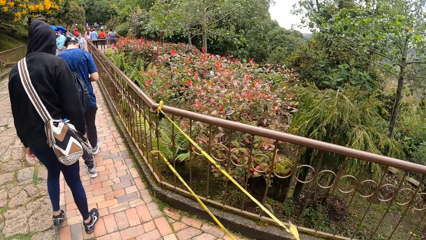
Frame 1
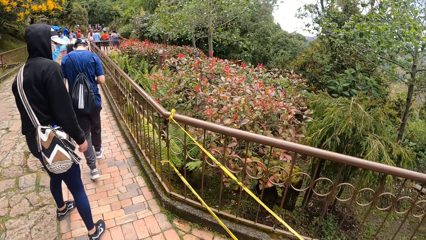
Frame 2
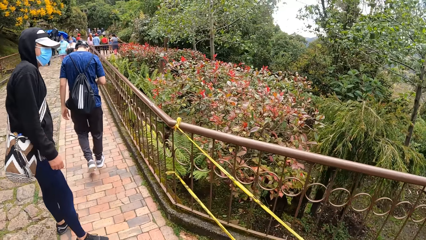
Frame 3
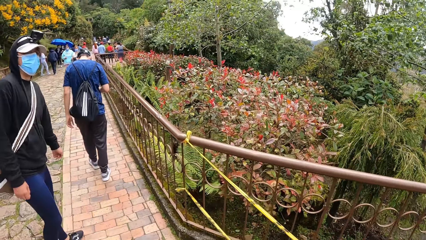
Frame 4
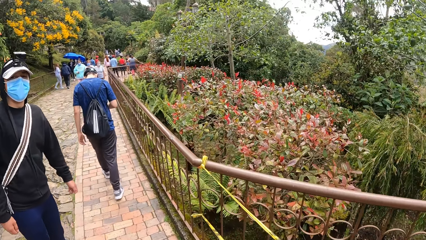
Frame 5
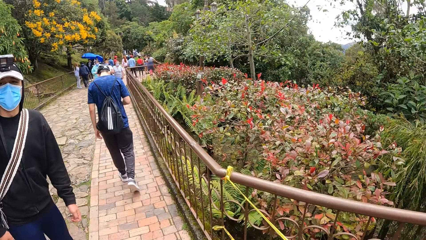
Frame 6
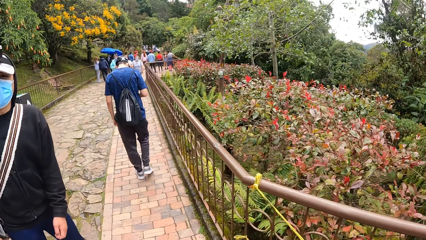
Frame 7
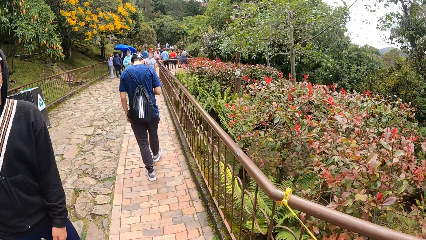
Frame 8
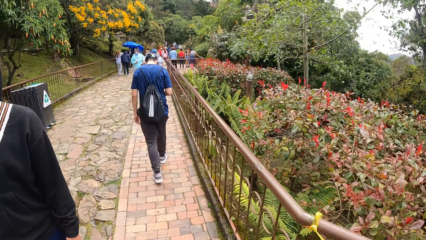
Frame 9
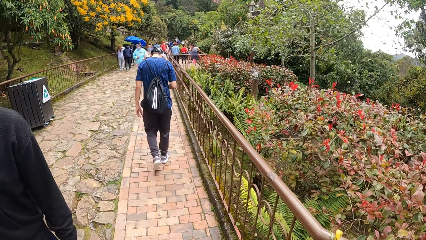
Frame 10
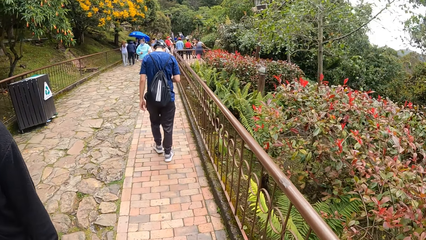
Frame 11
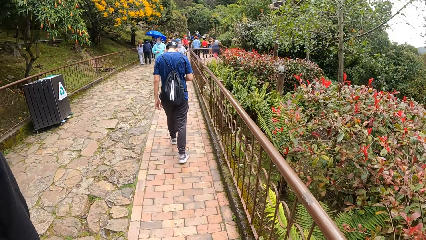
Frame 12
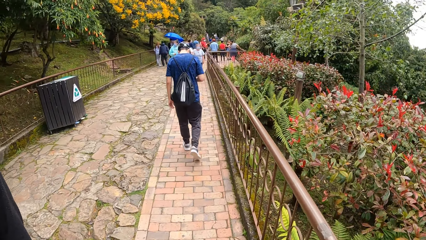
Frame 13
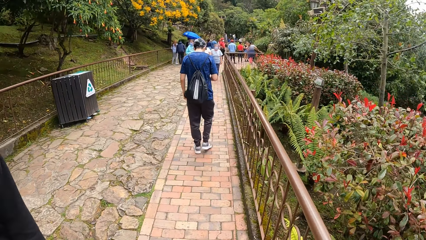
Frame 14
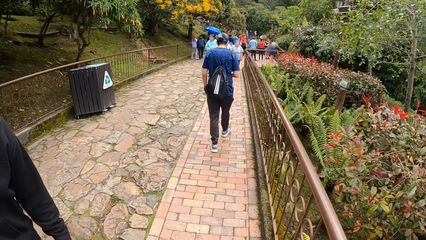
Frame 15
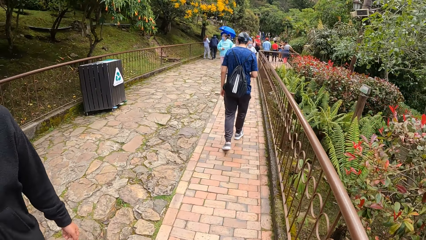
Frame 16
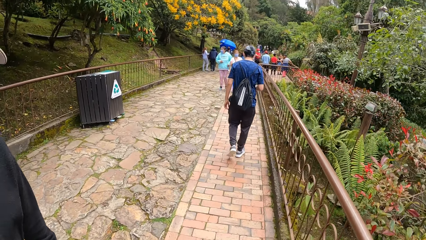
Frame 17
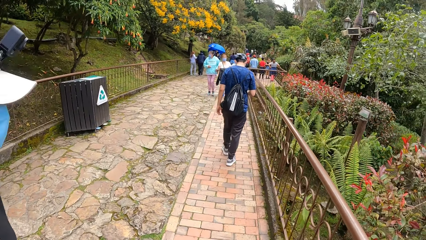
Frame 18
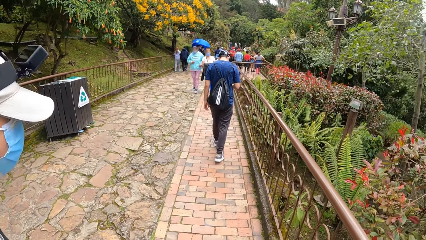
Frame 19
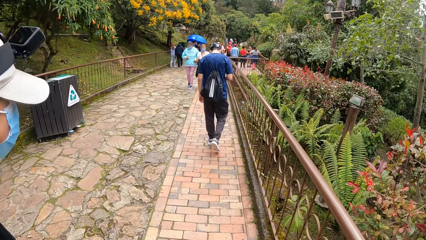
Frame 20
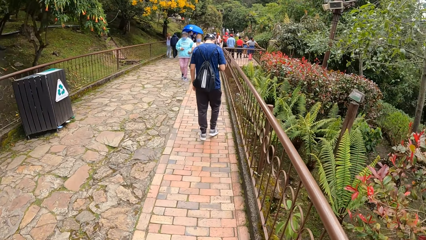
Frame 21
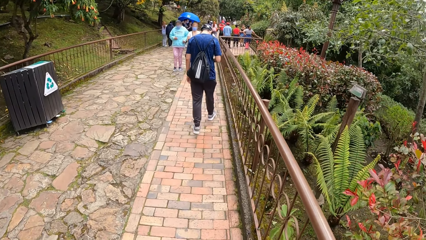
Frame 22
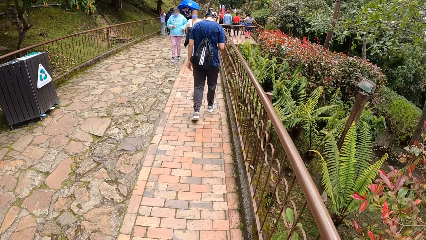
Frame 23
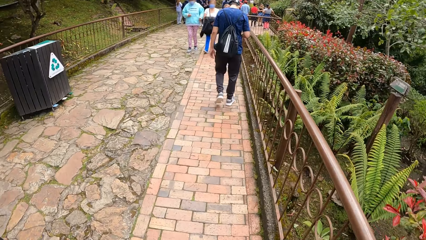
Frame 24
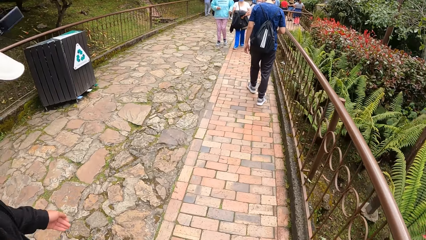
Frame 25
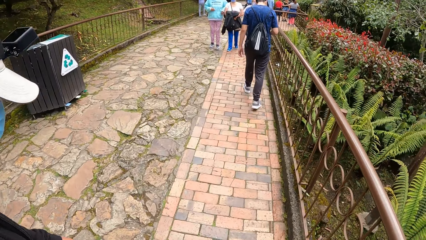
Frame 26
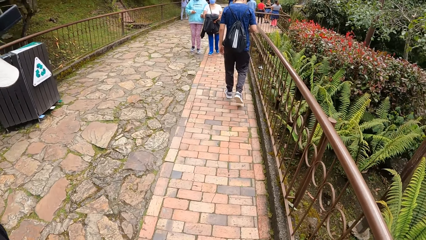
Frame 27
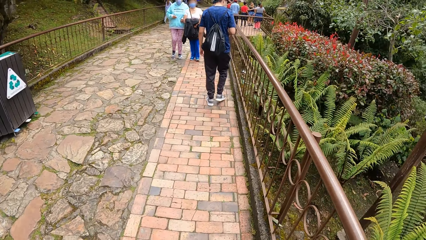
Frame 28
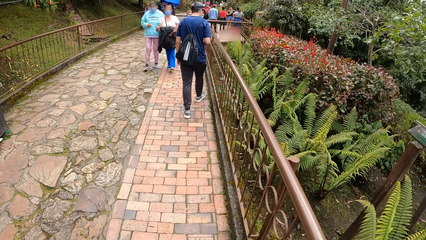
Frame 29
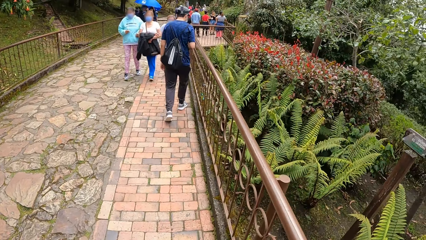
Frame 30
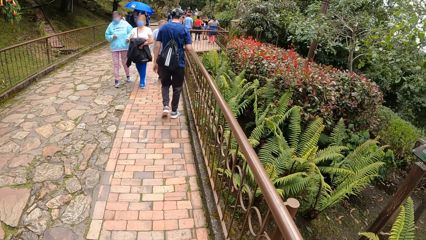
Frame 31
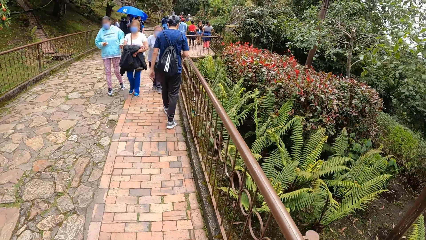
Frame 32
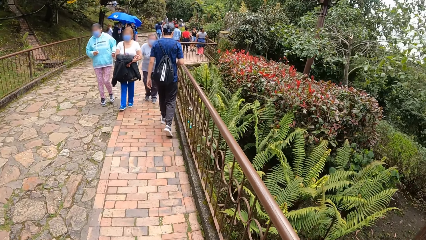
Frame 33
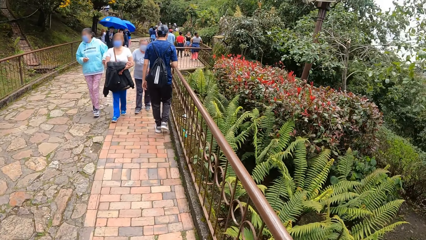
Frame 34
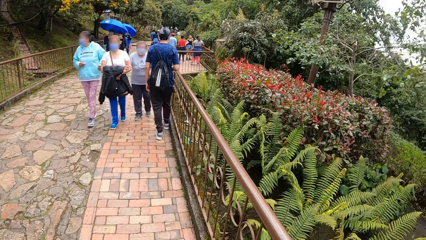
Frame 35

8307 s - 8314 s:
The man looks at the camera wearer.

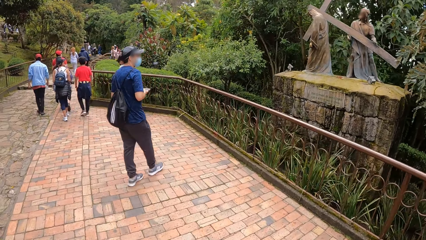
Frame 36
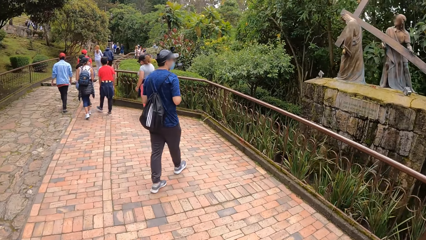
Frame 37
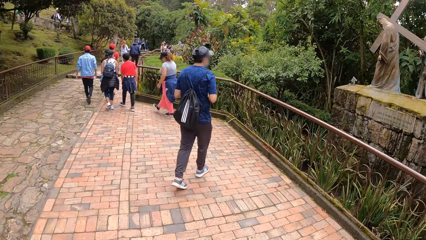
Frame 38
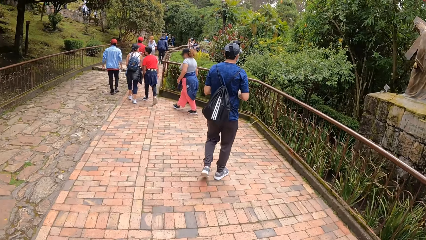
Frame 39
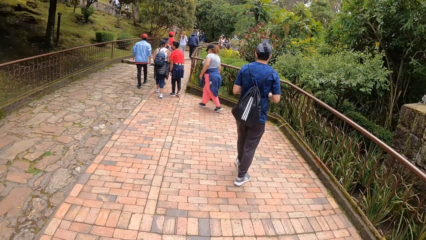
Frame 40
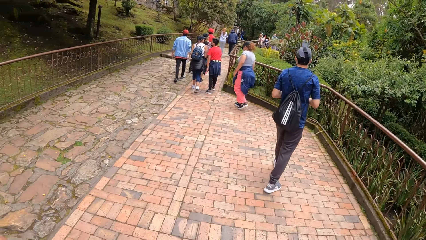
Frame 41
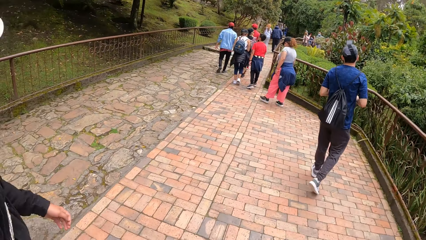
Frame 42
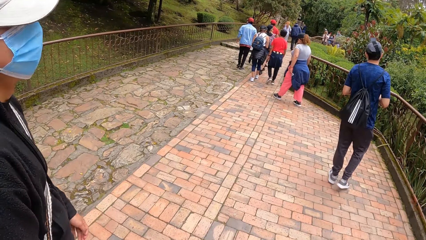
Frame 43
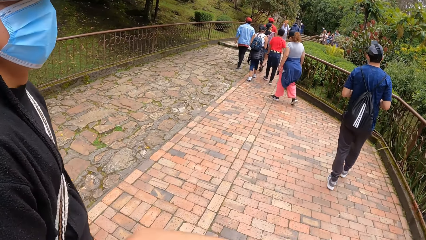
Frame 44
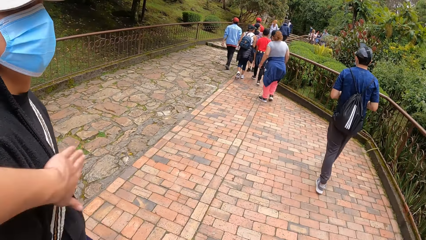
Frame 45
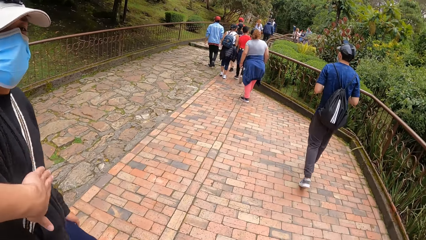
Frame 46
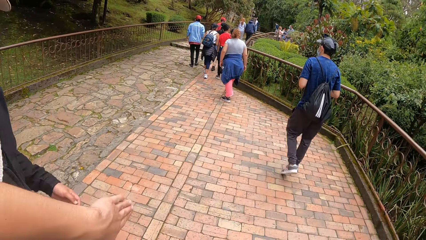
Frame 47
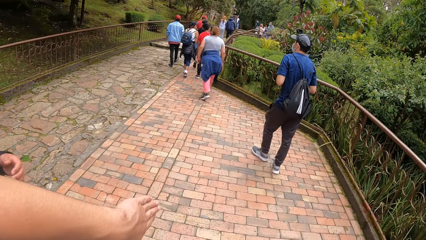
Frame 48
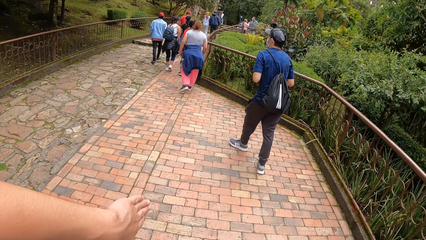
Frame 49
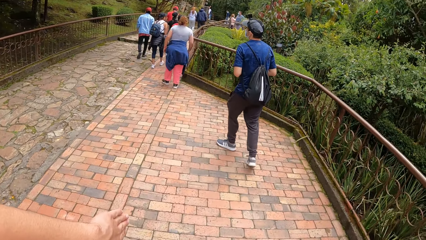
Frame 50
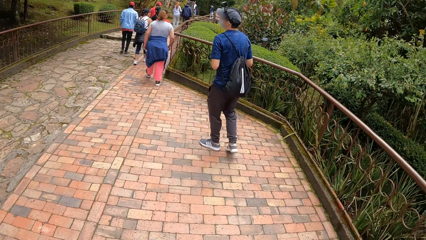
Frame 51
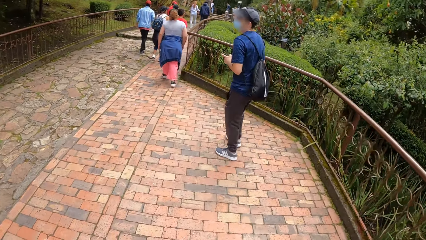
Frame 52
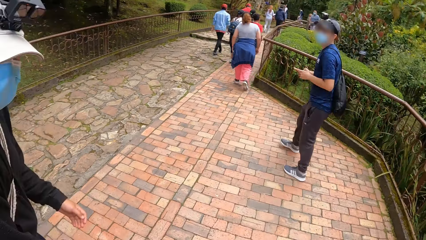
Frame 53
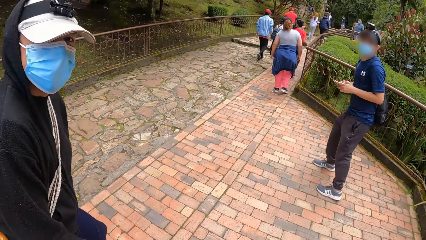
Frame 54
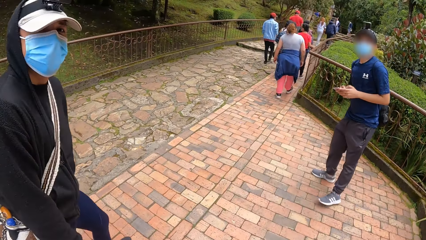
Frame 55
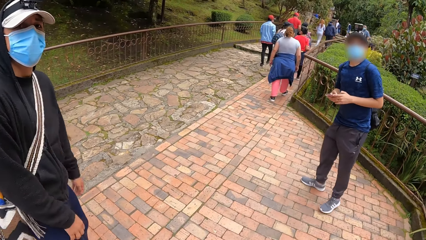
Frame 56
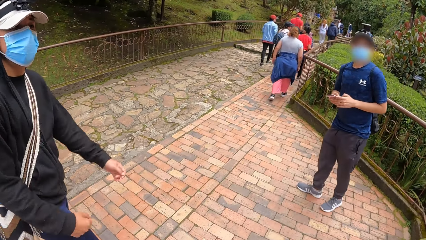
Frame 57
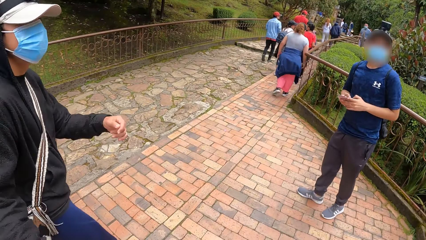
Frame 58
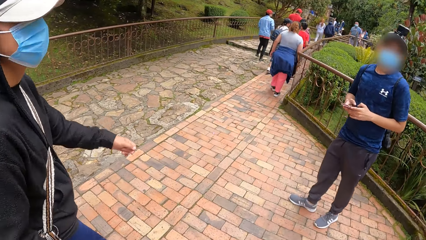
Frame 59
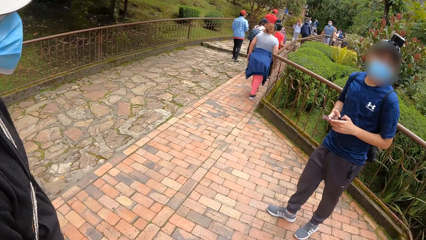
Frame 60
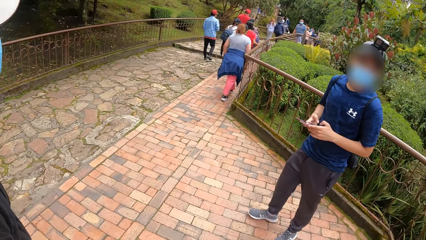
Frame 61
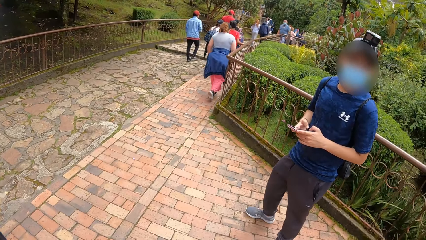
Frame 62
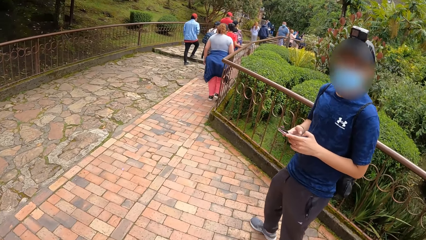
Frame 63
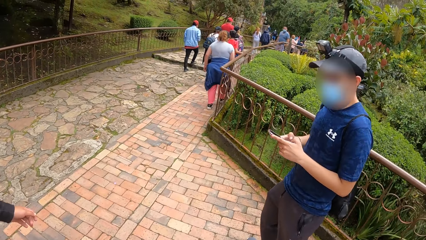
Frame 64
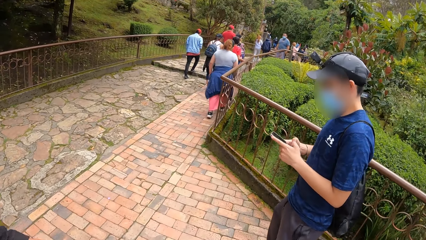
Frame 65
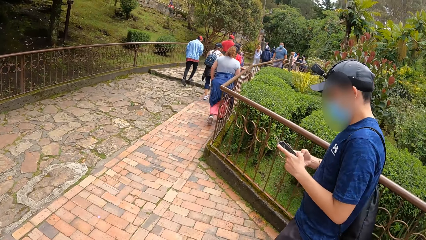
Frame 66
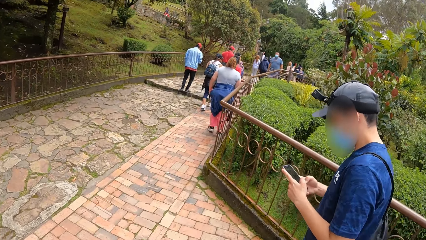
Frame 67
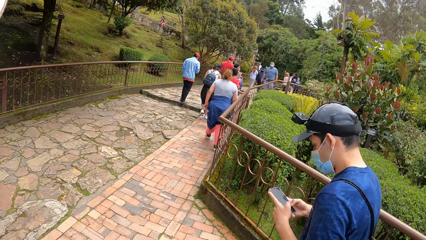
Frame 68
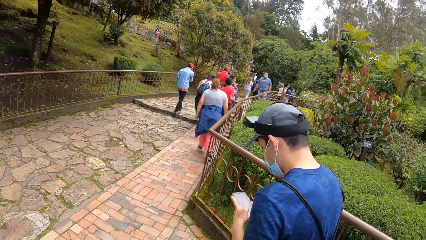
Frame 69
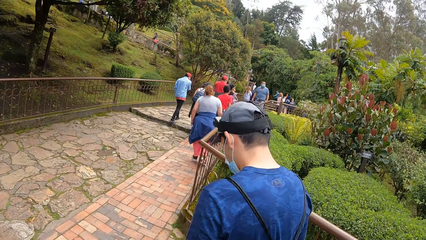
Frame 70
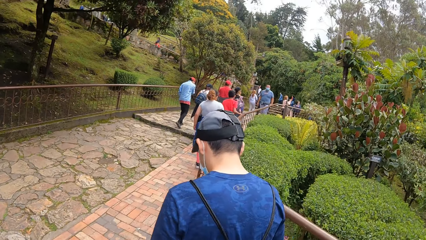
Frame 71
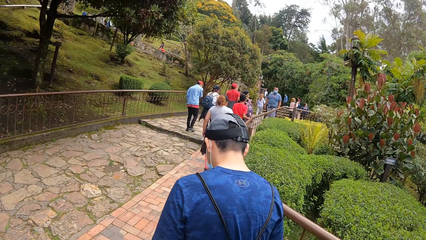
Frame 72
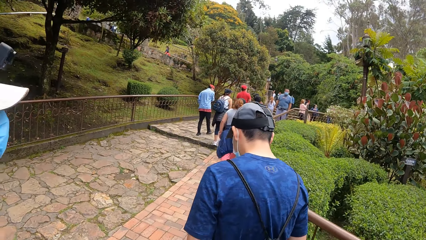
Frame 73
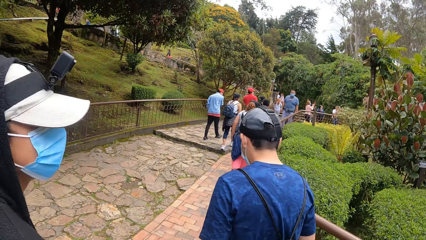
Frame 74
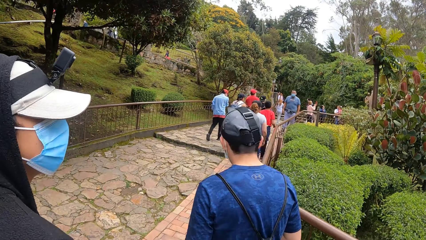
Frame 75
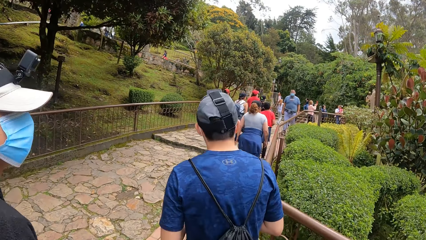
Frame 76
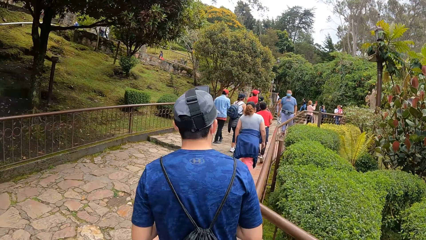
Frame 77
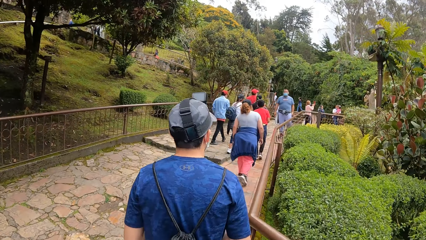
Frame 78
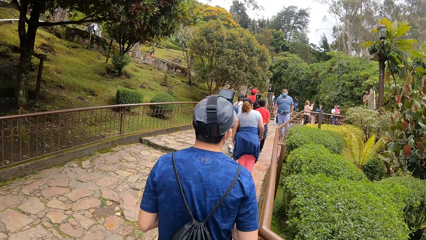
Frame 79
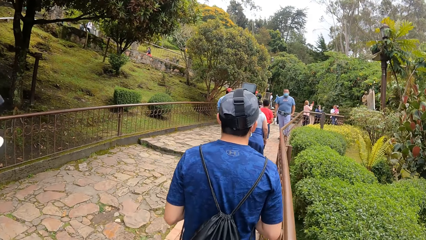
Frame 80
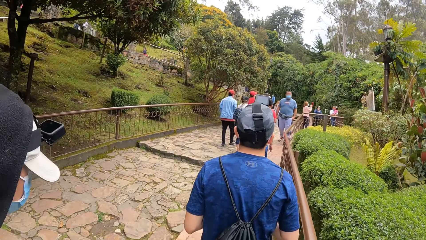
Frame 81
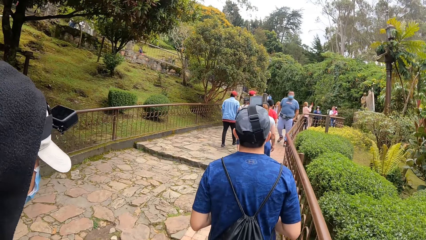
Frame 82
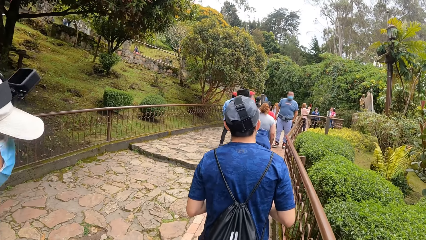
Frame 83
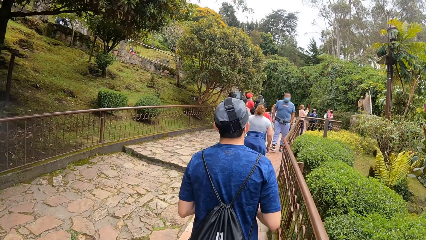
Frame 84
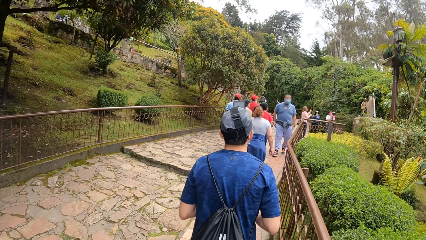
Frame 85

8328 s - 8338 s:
The camera wearer taps the chest of a man with his left hand. Another man looks at the camera wearer.
